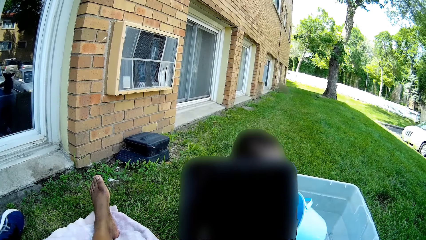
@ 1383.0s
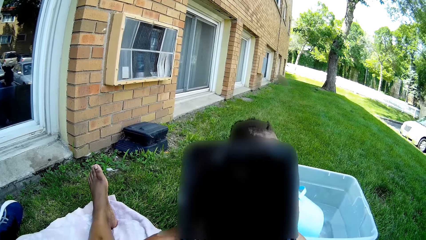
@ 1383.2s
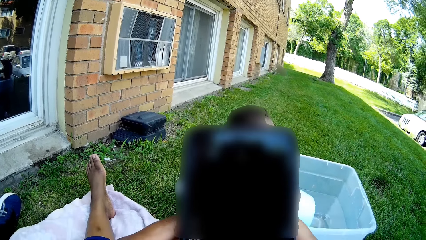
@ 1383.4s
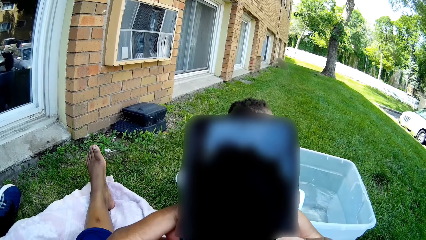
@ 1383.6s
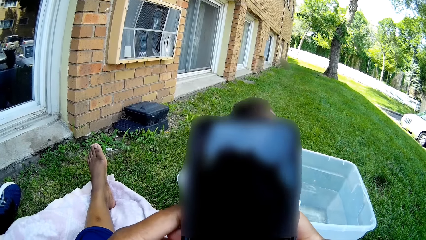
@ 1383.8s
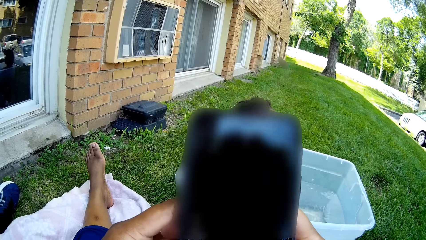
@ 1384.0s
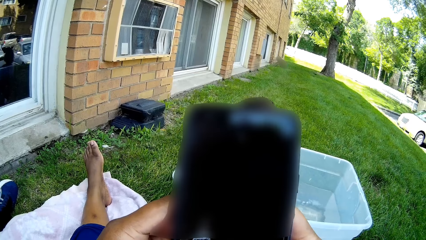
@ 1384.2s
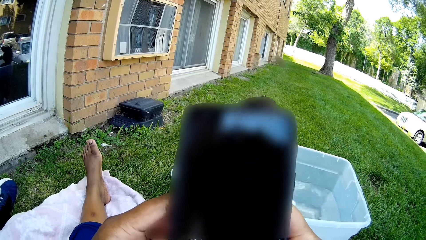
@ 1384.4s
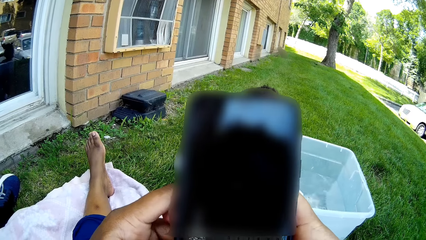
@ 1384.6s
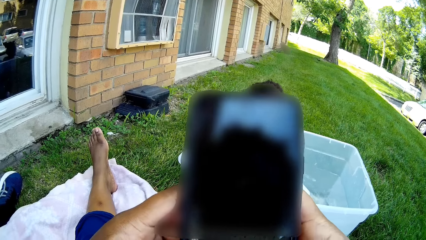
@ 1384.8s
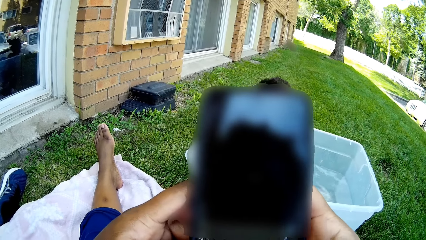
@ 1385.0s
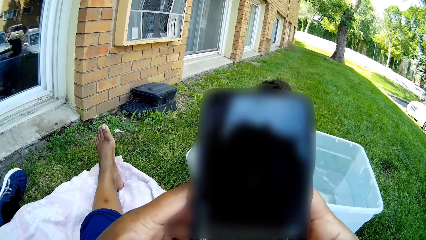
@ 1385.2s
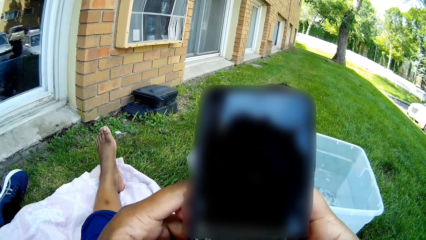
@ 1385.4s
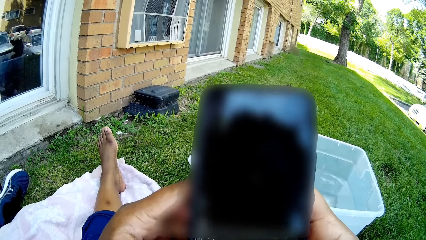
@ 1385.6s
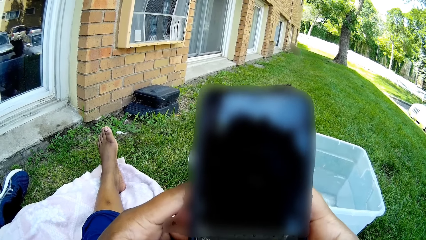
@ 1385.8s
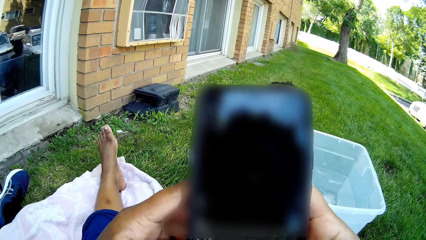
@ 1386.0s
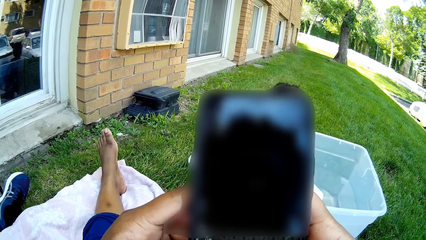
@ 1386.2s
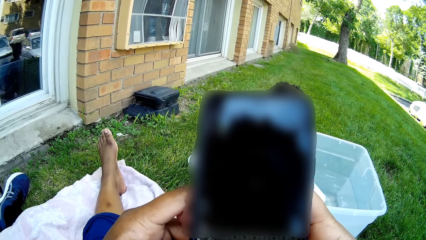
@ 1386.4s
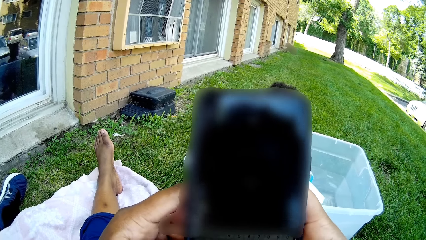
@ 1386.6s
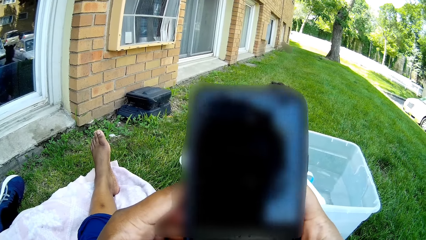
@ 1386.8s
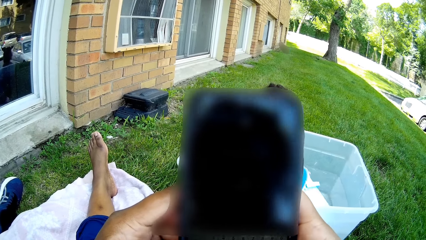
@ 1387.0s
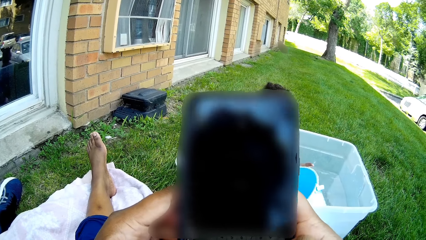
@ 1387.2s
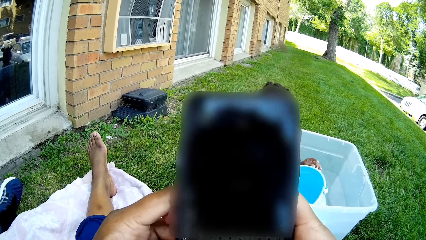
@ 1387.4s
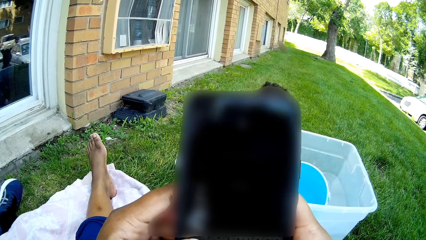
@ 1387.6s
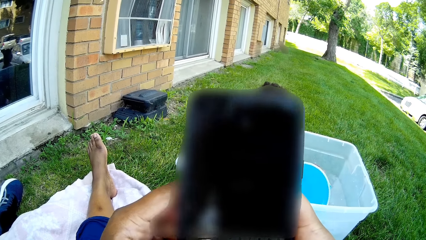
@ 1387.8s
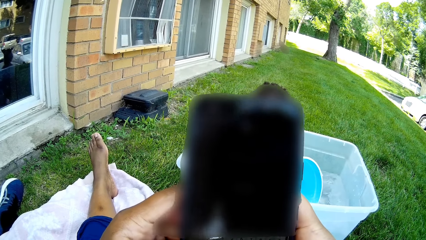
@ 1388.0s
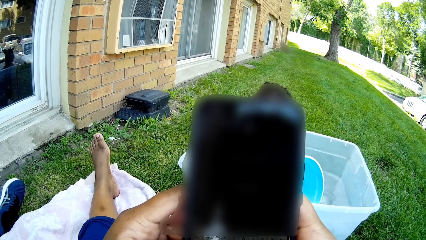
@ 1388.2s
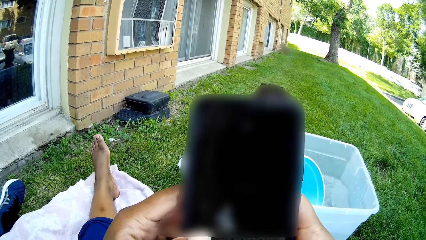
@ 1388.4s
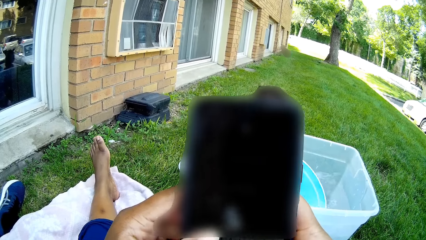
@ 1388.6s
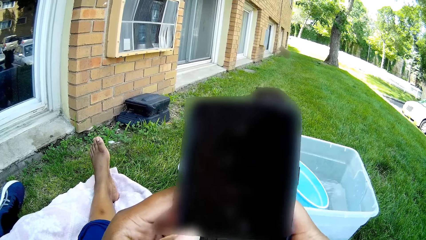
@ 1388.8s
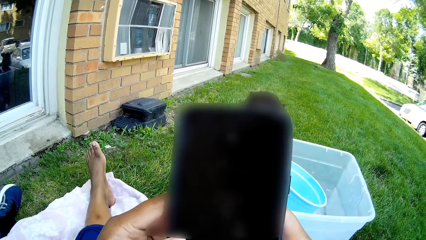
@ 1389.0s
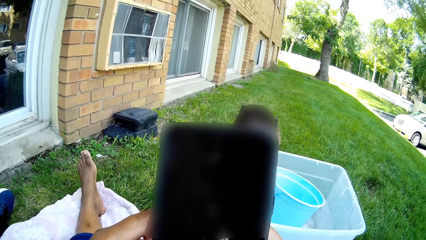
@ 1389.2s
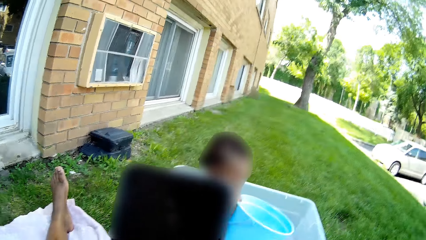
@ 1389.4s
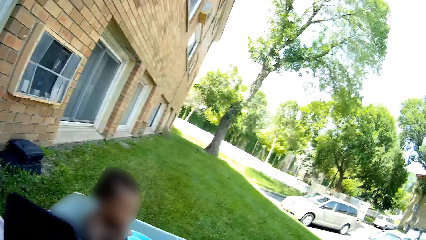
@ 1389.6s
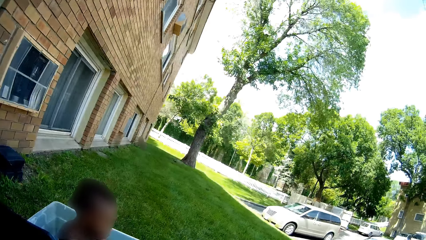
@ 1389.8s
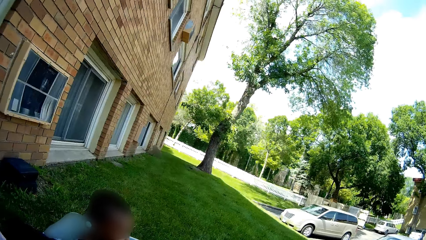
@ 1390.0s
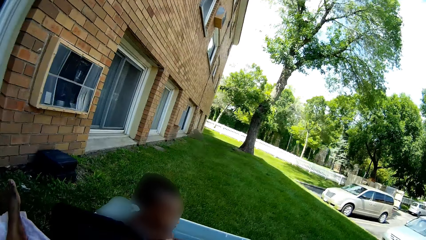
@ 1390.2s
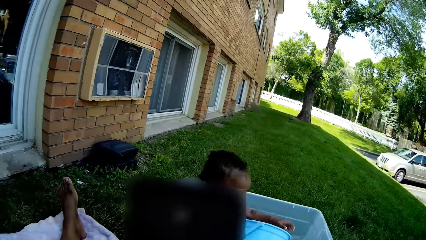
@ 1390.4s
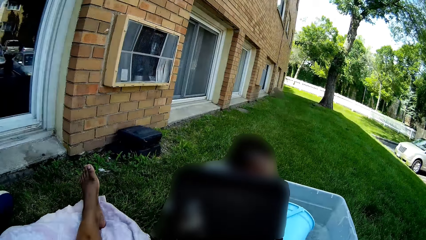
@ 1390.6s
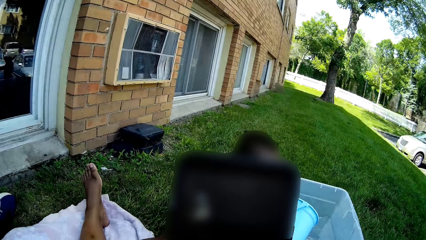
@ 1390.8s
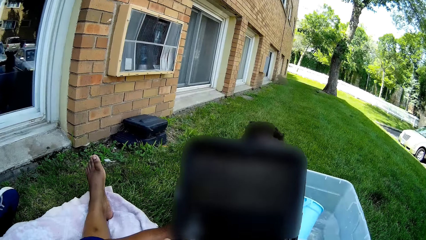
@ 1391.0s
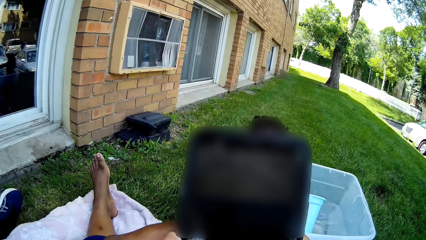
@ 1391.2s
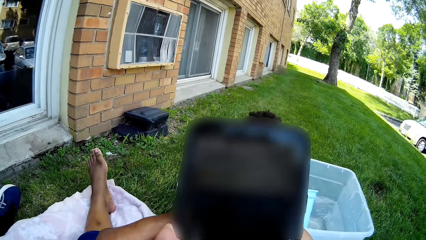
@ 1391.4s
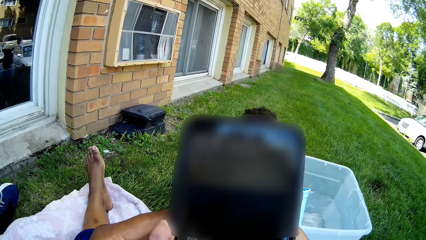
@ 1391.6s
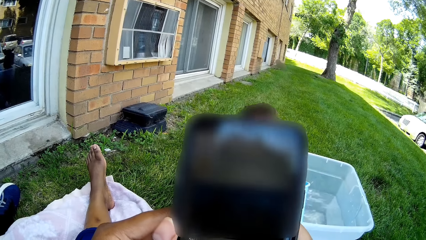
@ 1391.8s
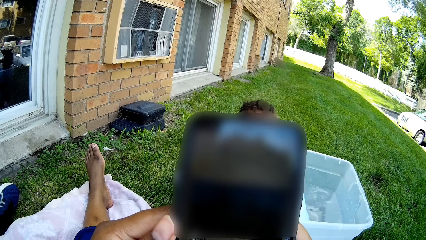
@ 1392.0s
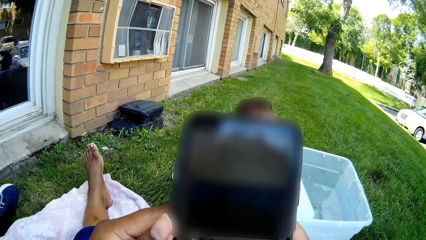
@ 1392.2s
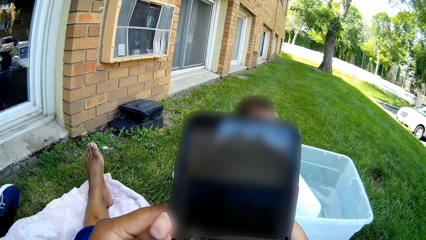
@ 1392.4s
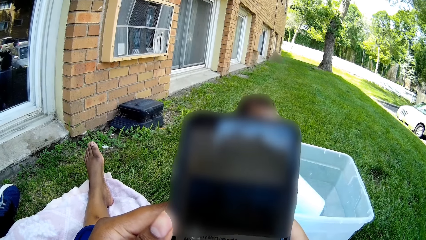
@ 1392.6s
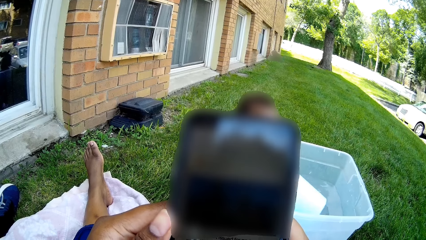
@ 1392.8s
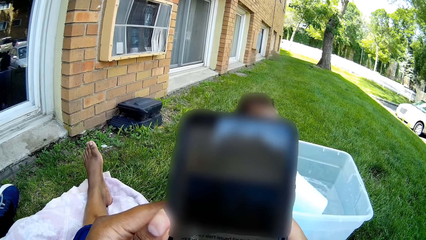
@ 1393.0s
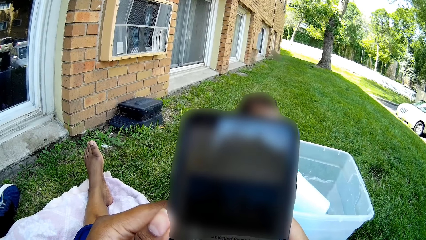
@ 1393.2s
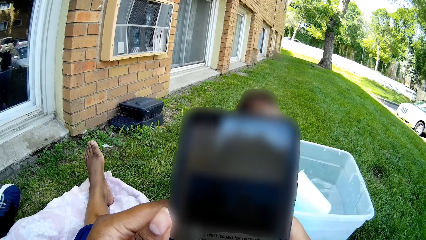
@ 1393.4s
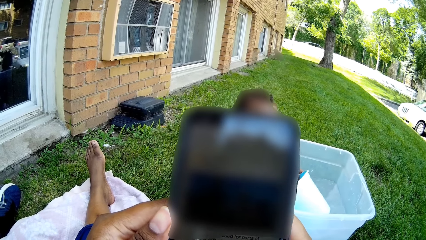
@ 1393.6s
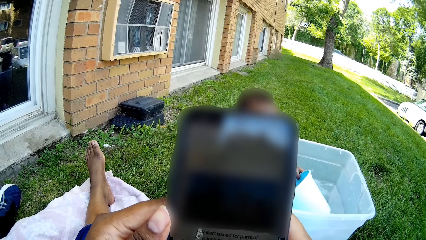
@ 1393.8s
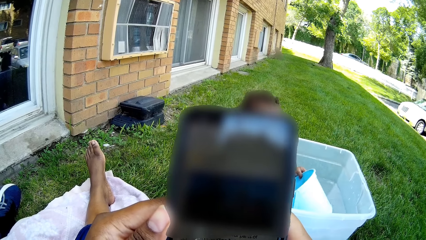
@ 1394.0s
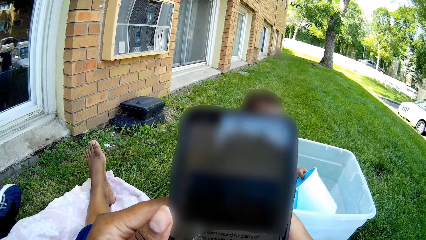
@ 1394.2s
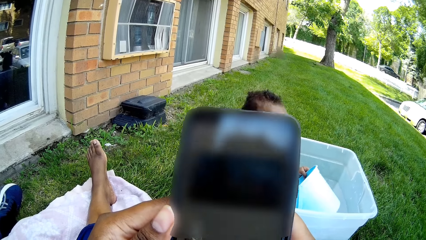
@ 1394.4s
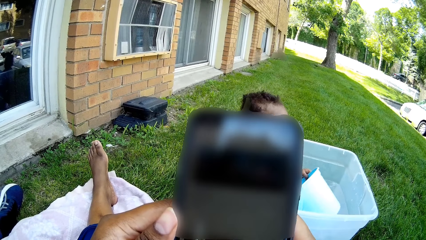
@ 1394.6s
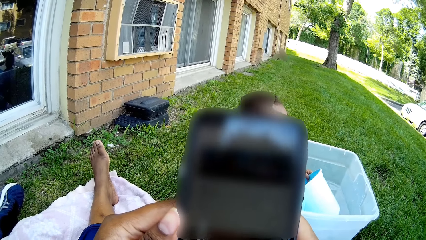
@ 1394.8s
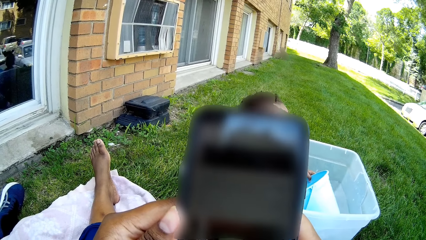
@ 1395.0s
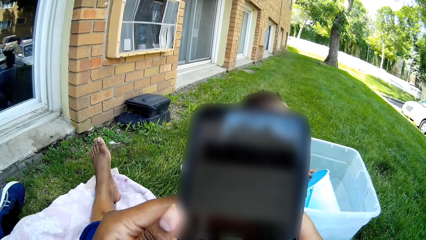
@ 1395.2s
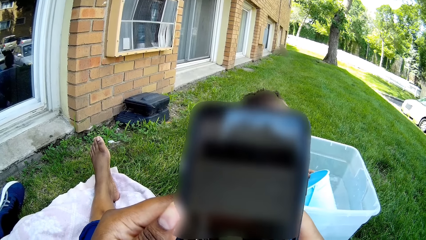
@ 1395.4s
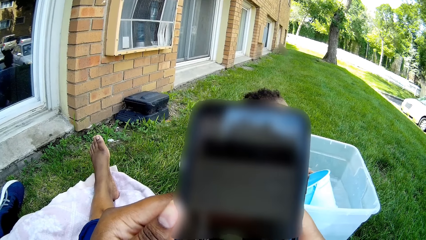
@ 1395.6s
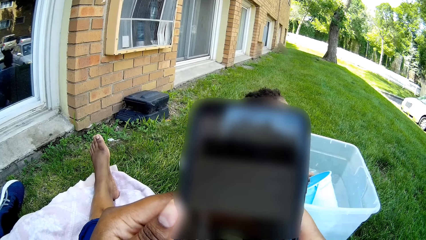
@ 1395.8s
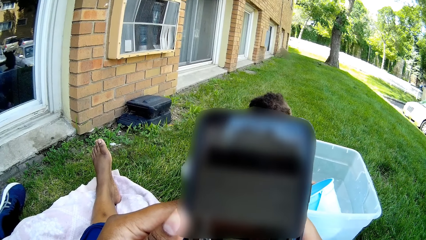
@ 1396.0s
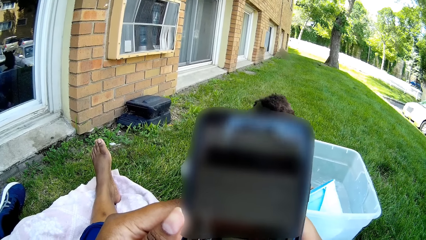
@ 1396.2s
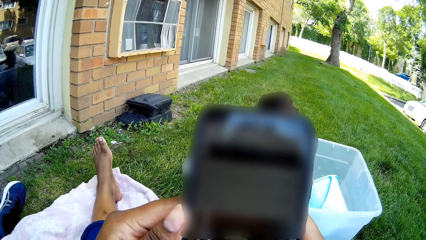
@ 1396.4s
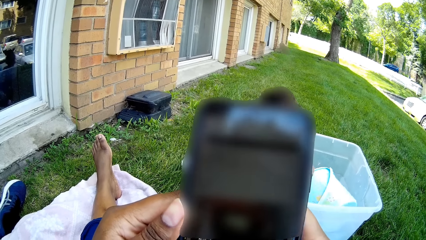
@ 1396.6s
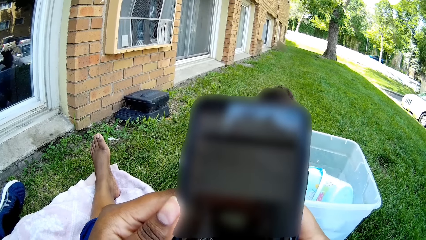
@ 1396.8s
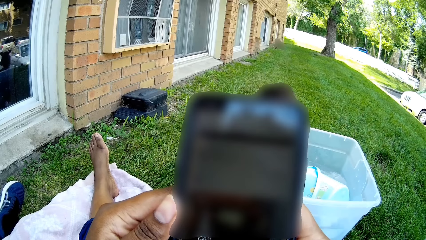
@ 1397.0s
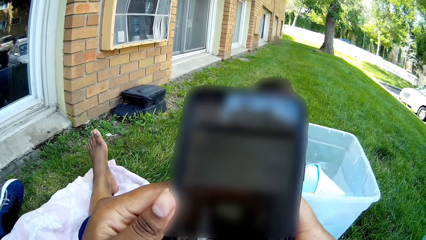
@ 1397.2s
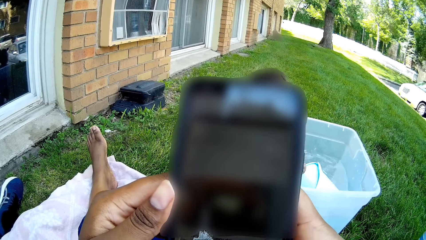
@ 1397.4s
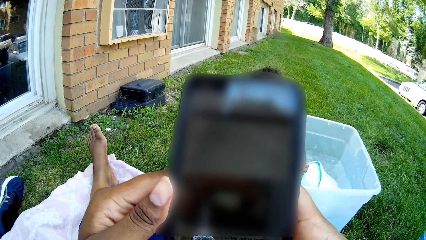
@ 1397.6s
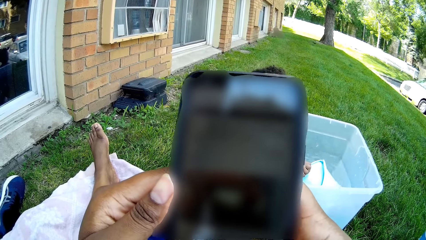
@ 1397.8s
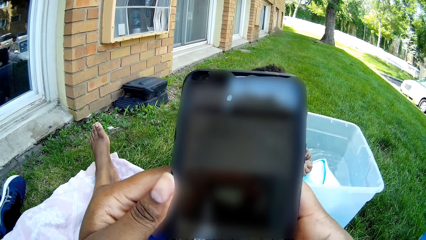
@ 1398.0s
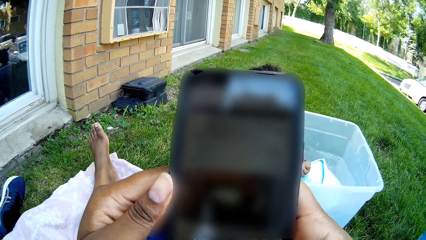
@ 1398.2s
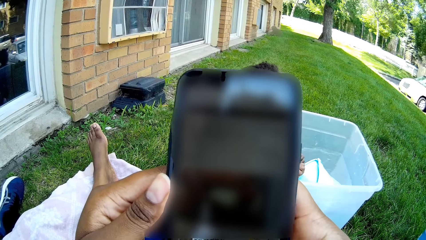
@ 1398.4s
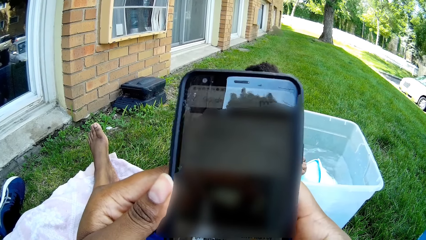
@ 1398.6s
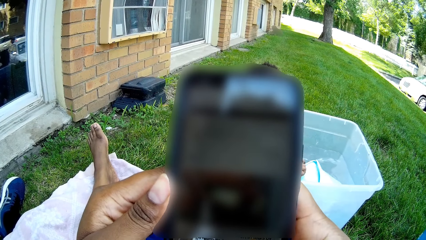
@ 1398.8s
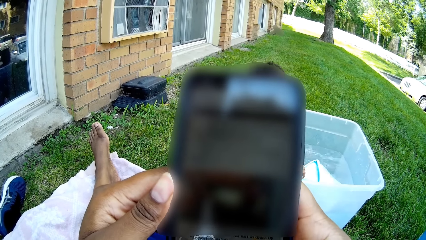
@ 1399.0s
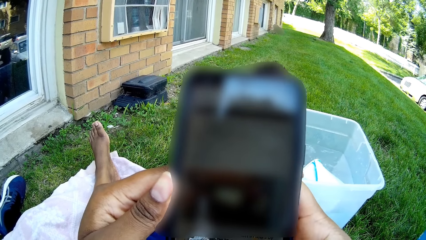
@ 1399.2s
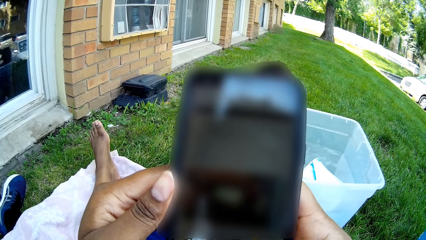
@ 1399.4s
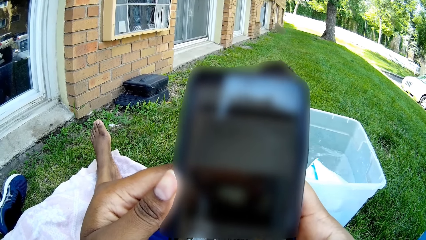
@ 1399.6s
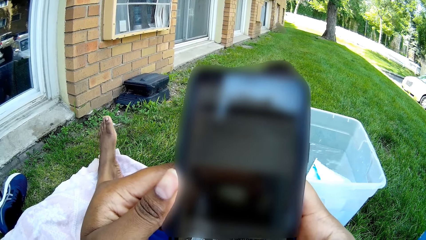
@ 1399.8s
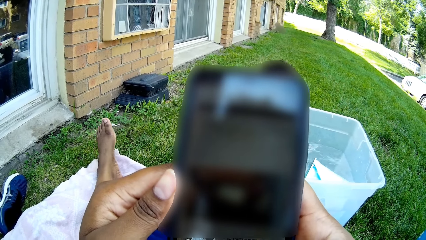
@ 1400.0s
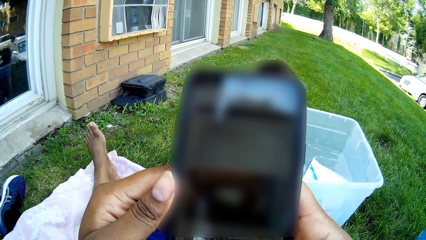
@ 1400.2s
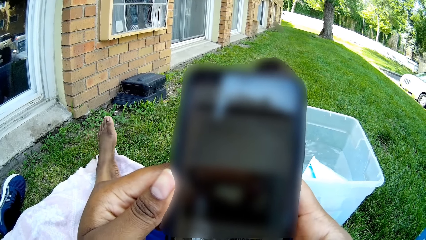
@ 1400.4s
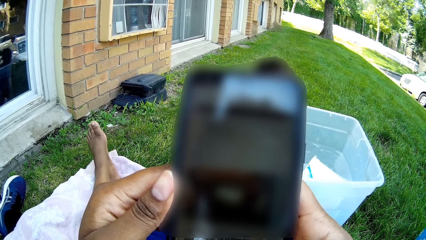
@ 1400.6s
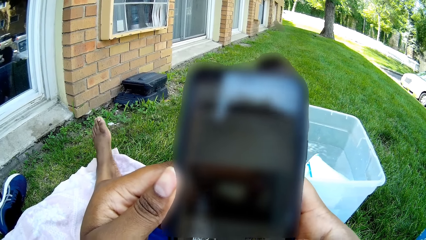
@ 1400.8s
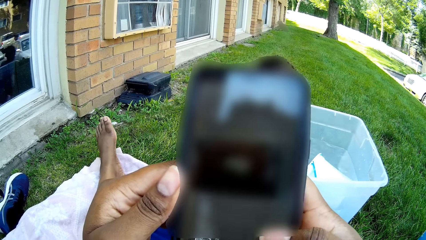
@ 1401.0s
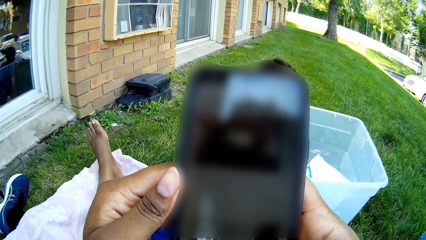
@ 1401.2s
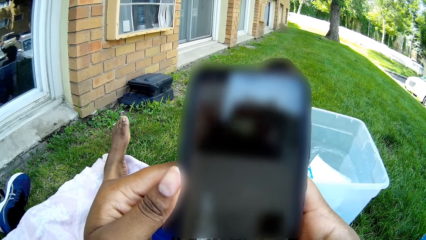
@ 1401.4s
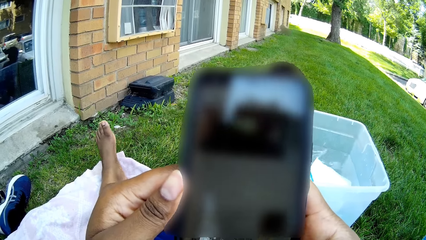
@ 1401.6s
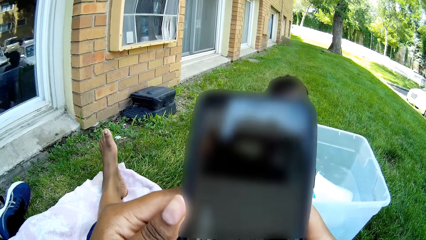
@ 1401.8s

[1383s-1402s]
The camera wearer turns to the side. They operate a phone. A person plays with a bucket in the water. The camera wearer operates the phone.
